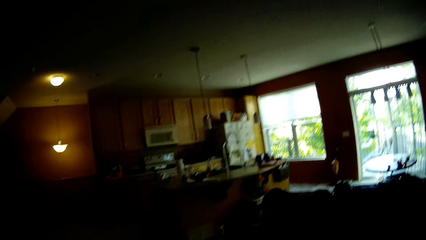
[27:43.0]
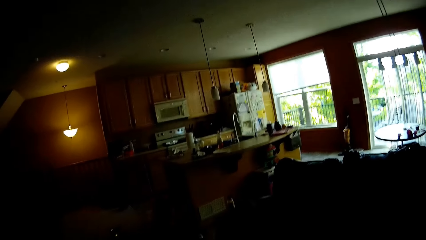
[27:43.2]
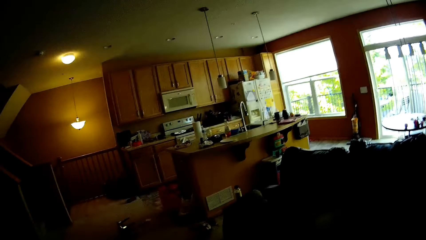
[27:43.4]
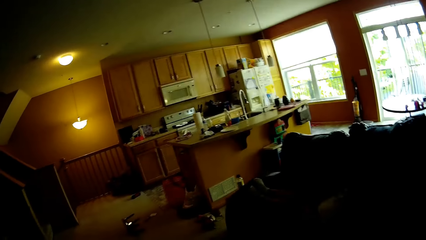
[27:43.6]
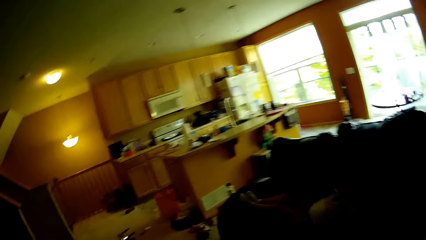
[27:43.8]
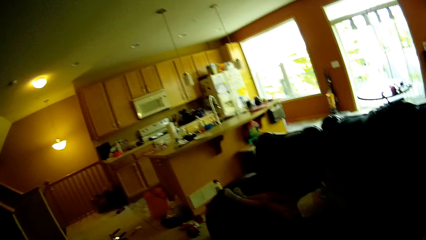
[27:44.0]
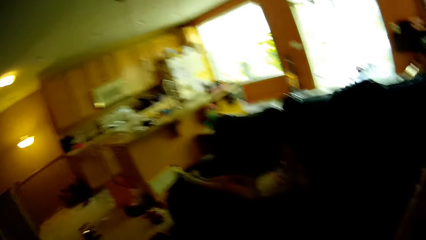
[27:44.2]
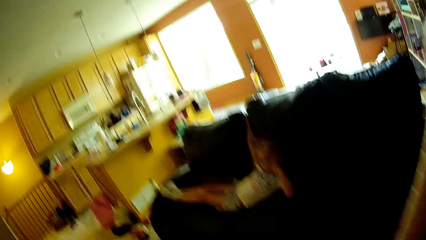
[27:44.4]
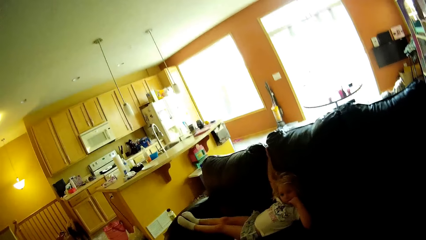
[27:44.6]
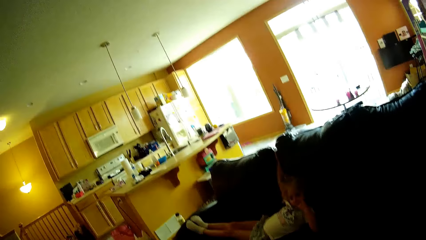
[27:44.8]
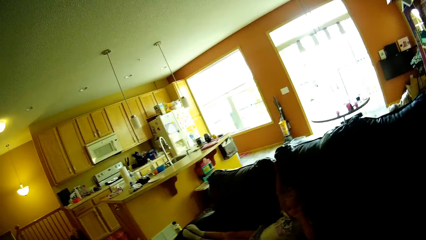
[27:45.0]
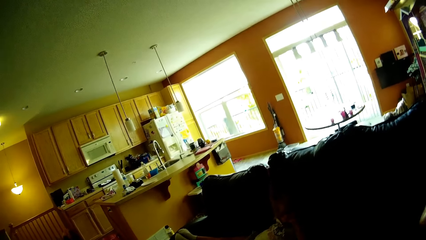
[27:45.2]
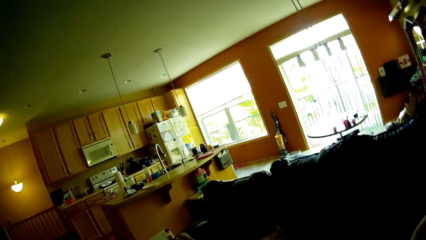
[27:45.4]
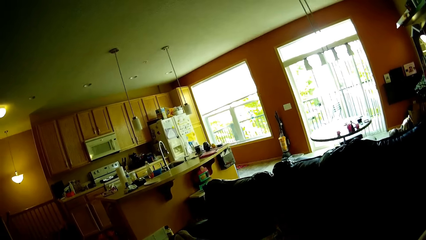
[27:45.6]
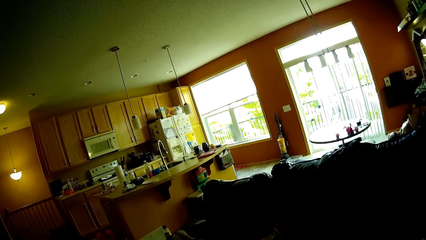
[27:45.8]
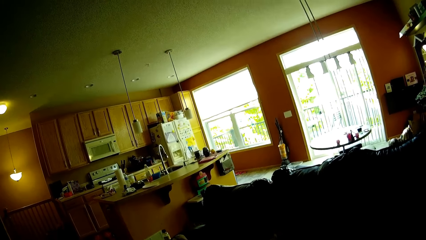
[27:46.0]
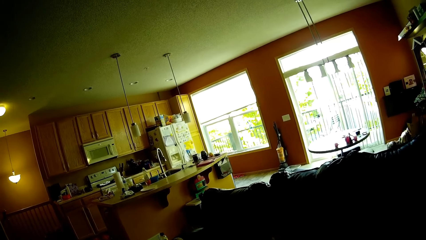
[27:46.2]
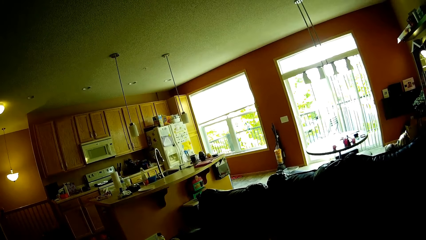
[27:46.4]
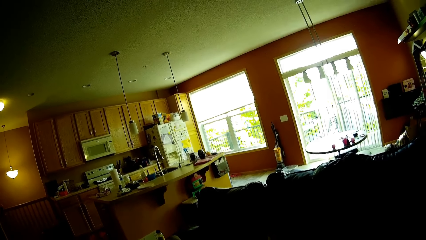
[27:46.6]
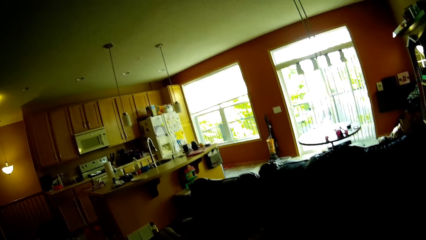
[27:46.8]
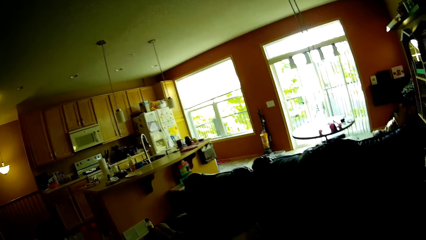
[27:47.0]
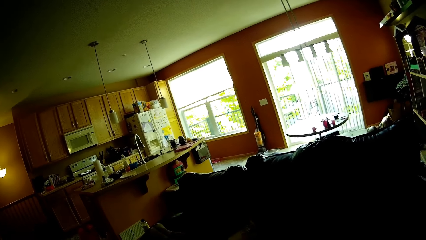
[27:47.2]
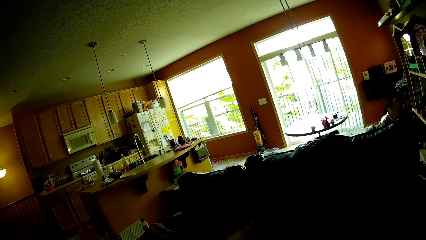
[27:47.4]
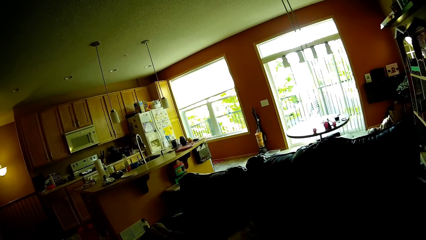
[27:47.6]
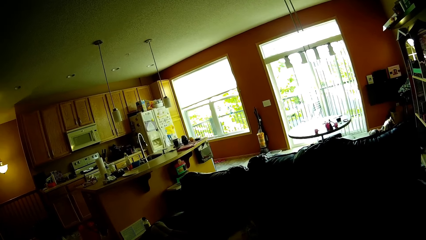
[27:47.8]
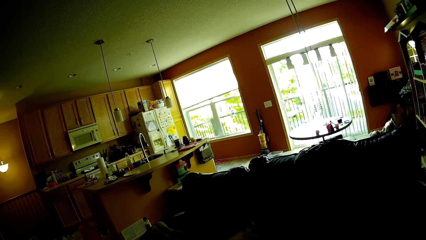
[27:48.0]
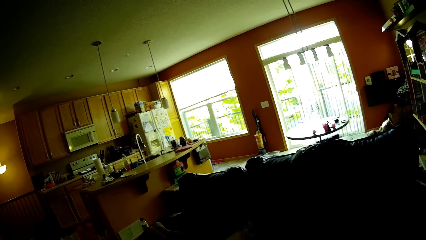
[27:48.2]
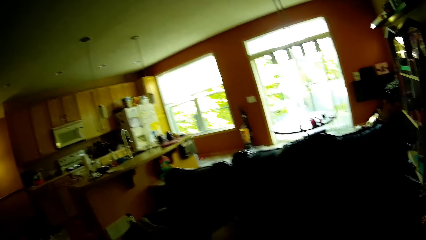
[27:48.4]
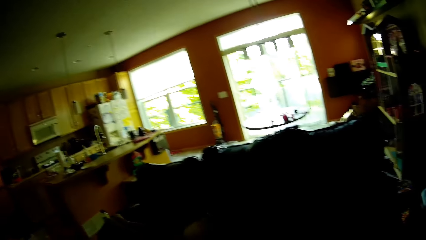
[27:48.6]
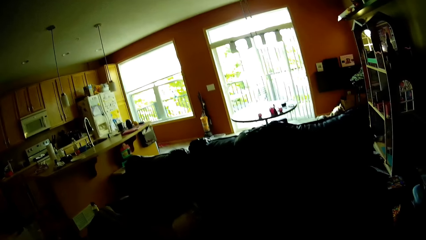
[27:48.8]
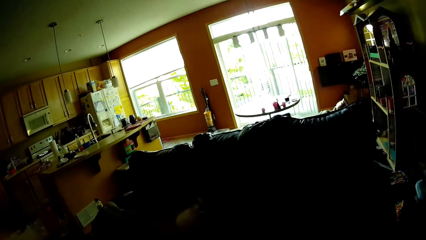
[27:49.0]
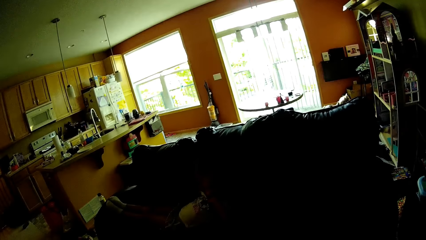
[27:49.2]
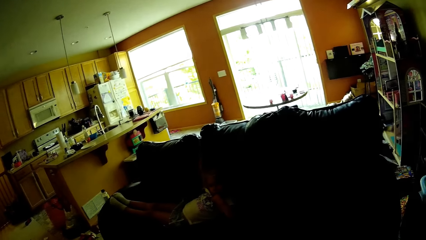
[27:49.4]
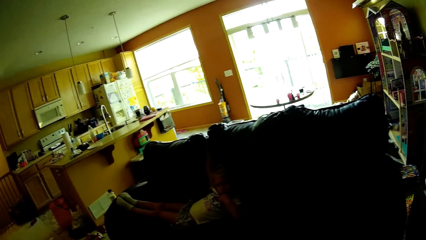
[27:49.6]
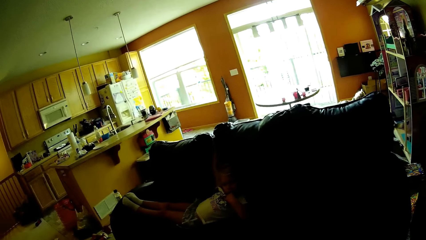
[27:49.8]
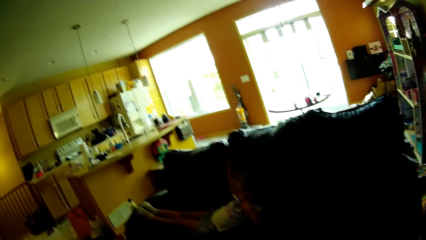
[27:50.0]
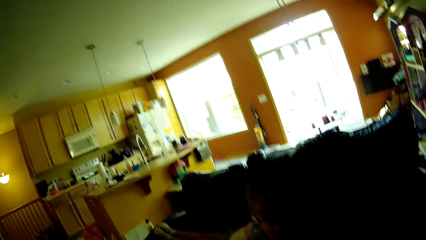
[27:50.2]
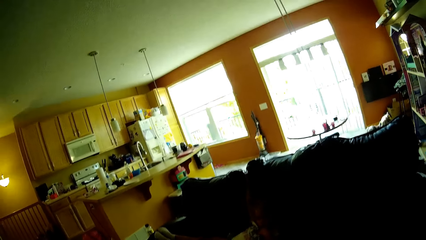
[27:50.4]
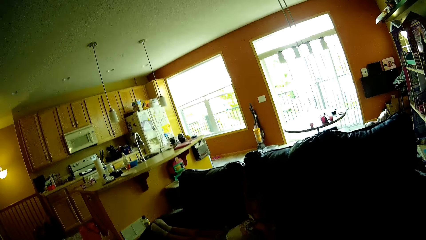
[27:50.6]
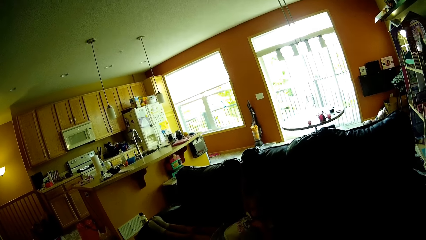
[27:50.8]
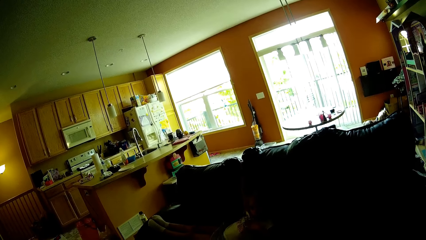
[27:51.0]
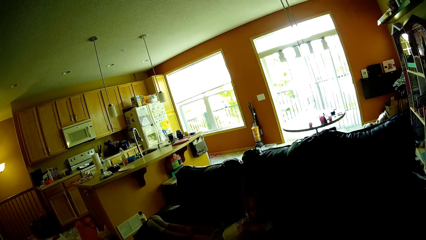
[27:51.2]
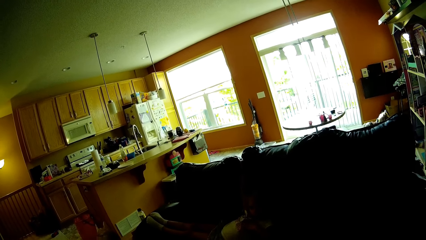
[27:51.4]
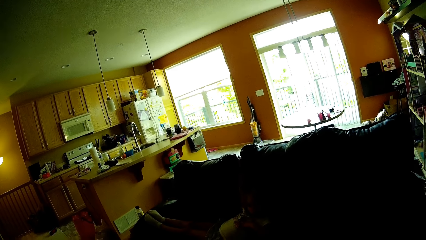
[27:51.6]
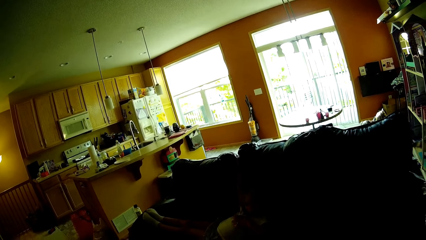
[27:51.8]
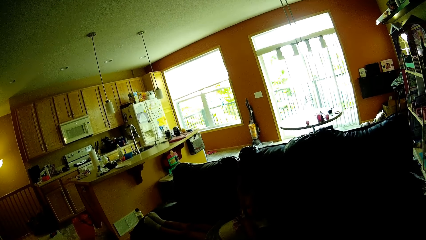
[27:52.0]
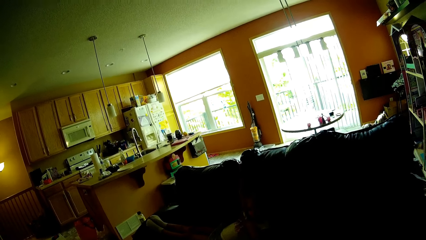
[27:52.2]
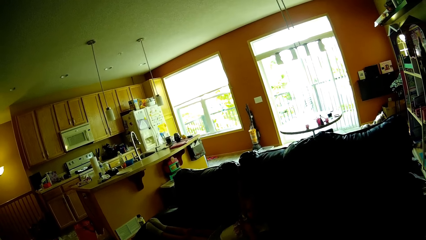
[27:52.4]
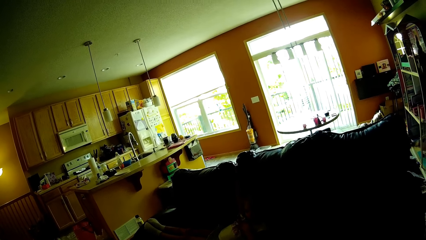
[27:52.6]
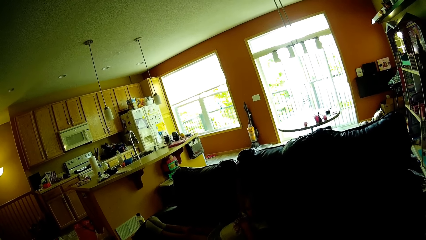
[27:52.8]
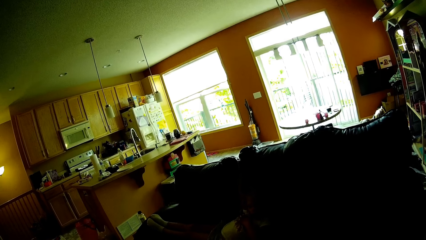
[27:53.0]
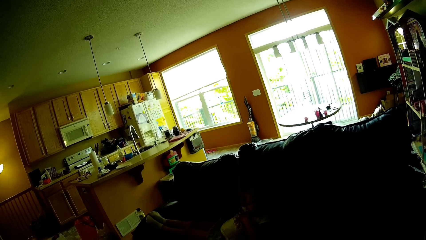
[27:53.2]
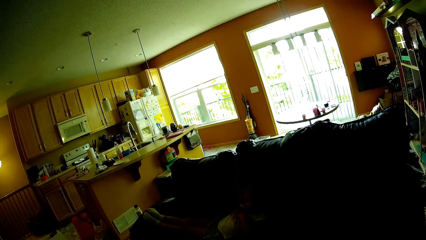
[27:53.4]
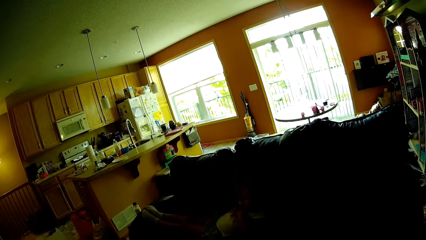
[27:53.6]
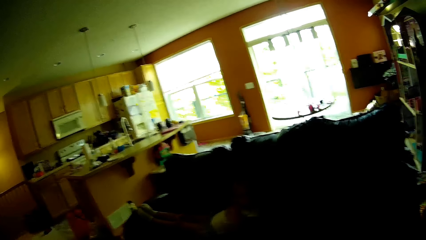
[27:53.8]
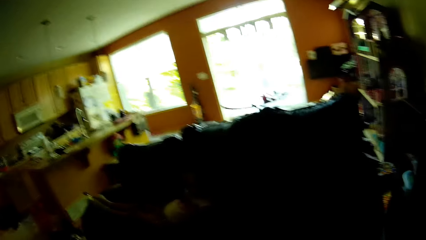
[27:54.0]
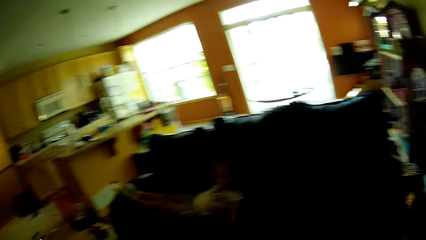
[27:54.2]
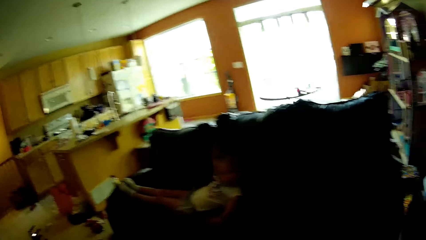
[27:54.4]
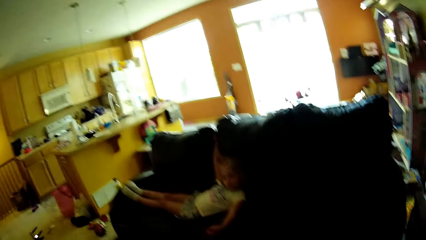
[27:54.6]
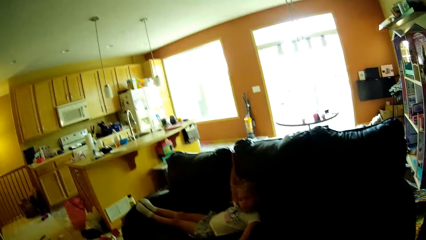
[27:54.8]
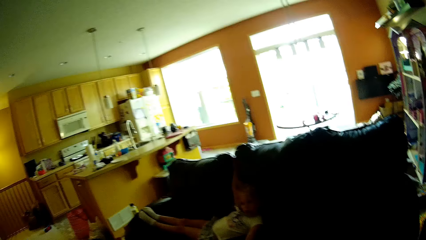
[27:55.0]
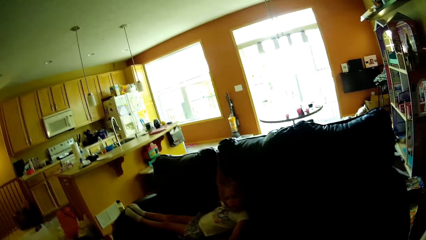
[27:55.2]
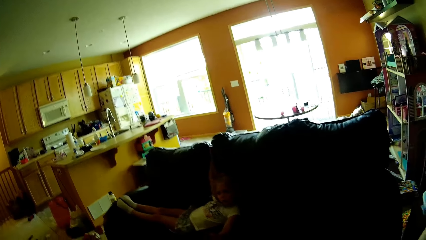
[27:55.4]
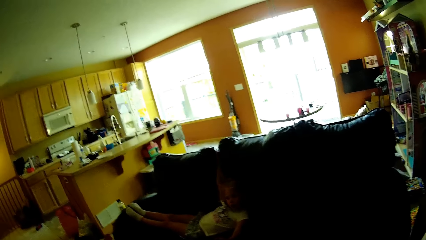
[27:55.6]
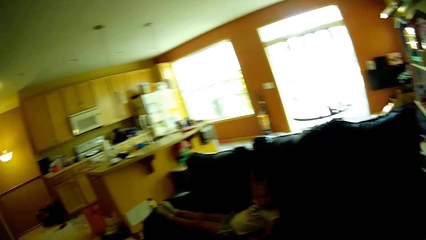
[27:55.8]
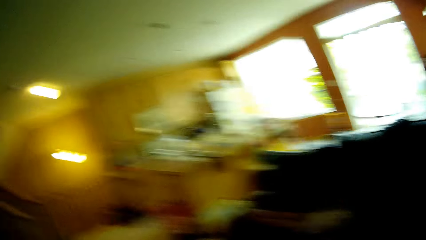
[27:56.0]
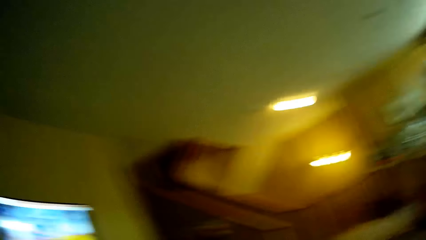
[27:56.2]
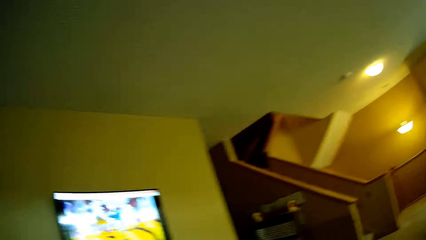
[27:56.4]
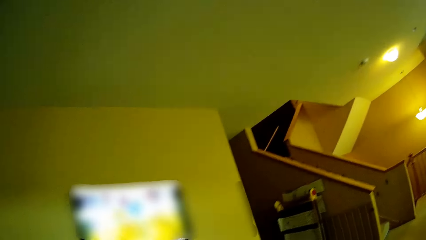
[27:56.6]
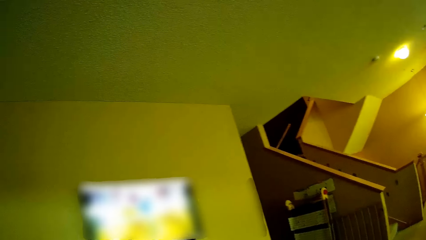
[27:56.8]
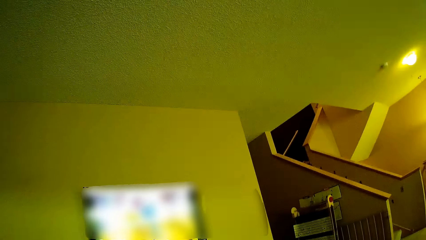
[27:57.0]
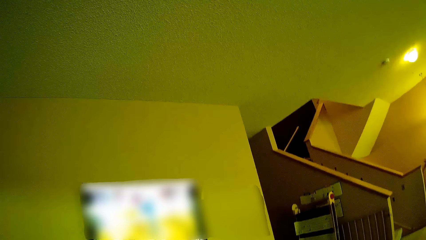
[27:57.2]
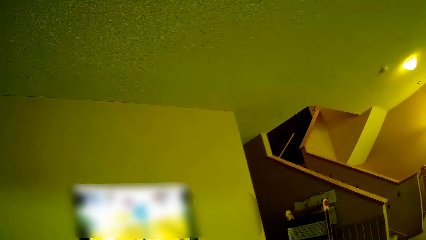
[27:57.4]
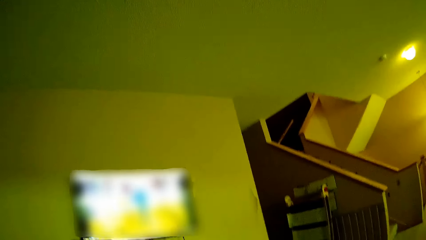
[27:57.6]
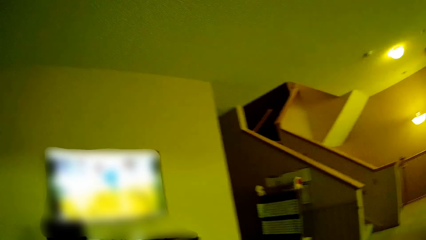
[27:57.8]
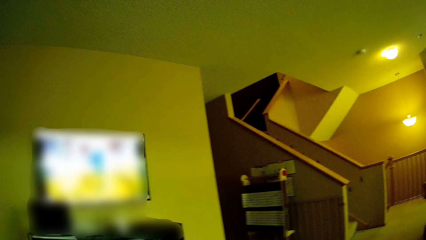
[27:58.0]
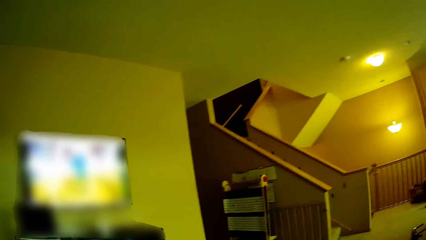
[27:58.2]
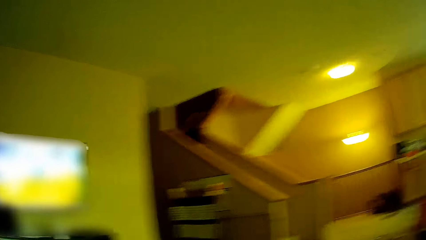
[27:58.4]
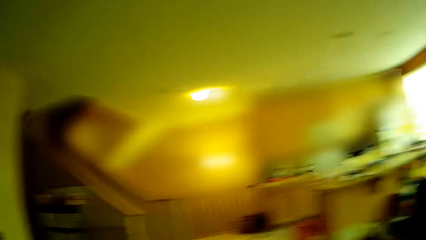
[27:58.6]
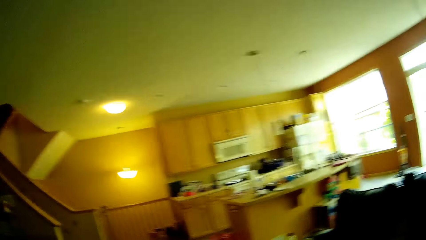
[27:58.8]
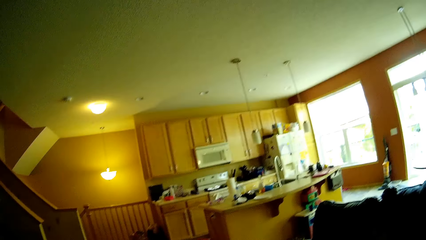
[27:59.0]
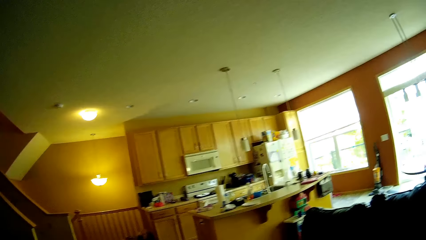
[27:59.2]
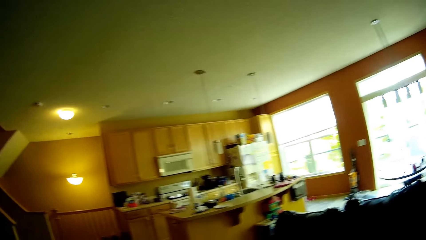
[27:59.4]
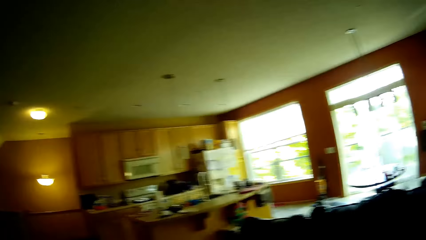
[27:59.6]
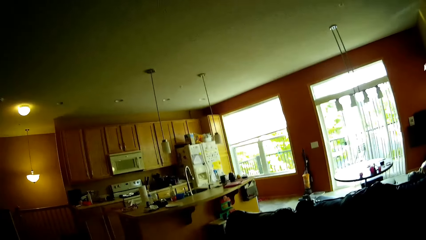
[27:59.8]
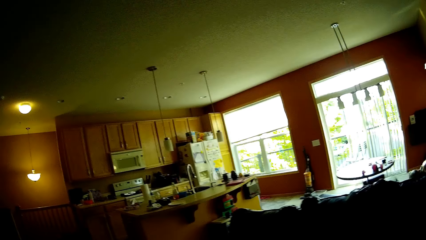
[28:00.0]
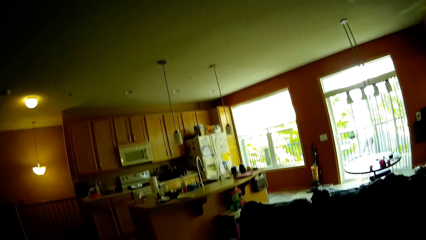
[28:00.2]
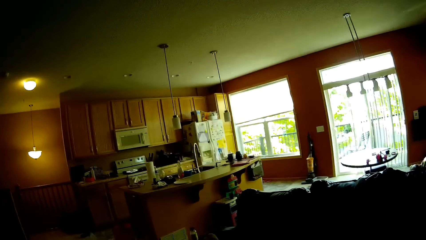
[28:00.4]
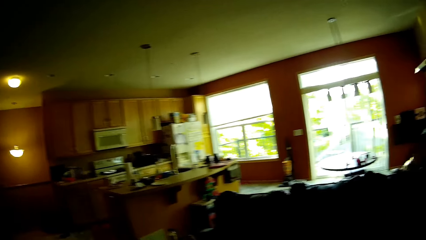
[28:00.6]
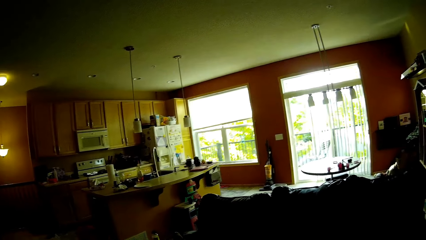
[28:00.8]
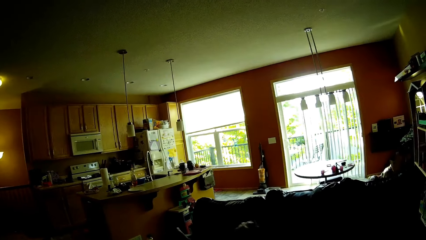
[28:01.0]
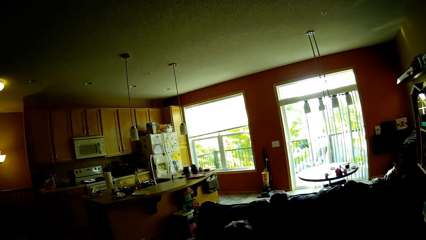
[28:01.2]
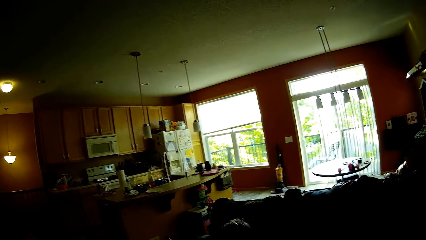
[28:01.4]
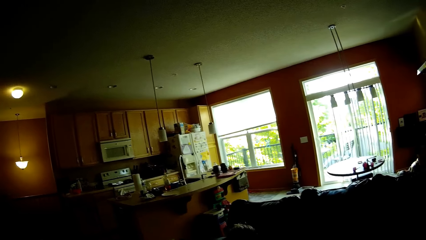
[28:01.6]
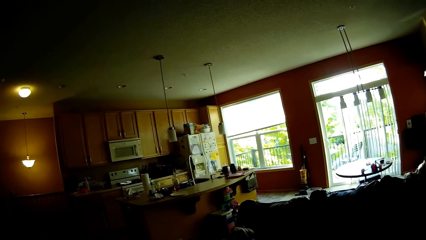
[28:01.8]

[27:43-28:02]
The camera wearer watches the television.
